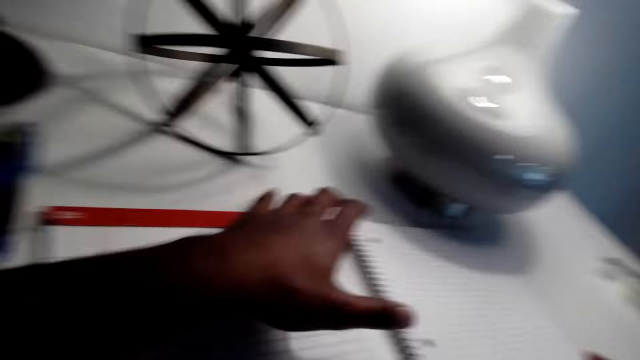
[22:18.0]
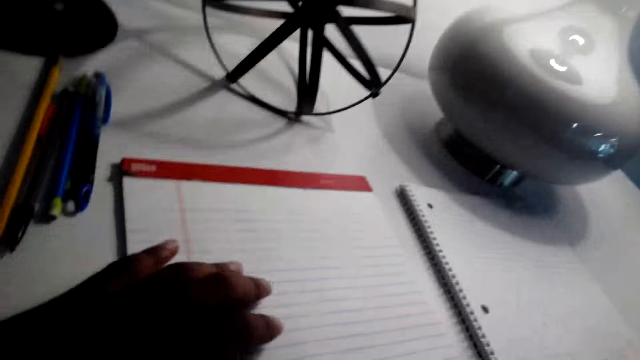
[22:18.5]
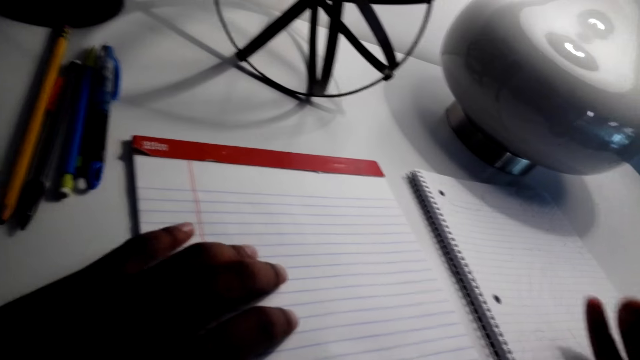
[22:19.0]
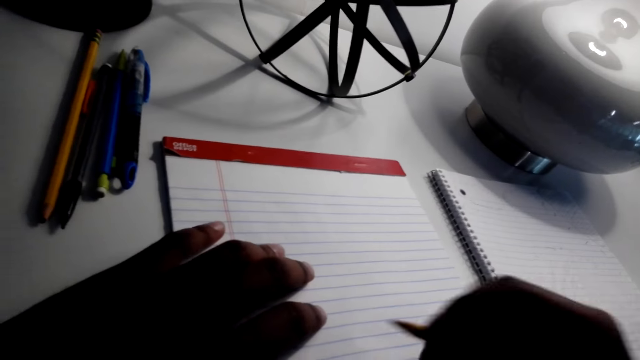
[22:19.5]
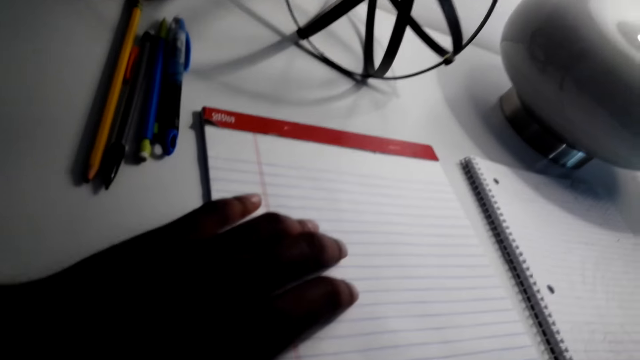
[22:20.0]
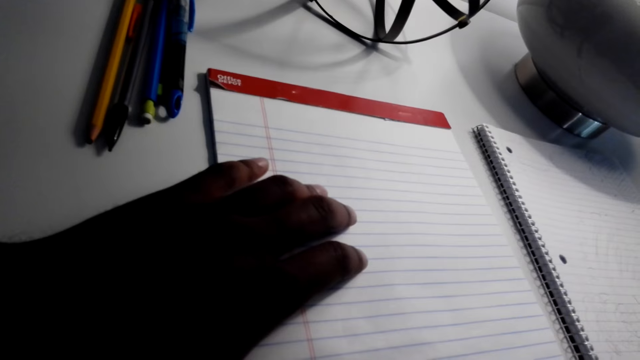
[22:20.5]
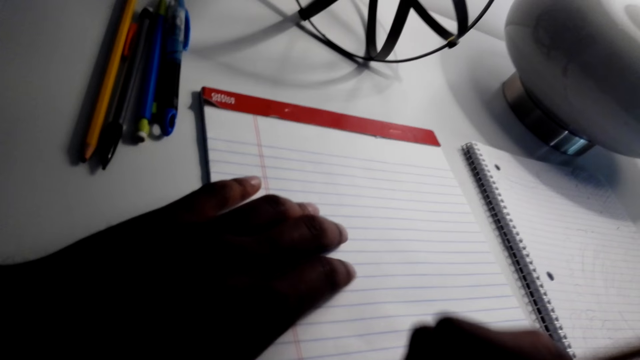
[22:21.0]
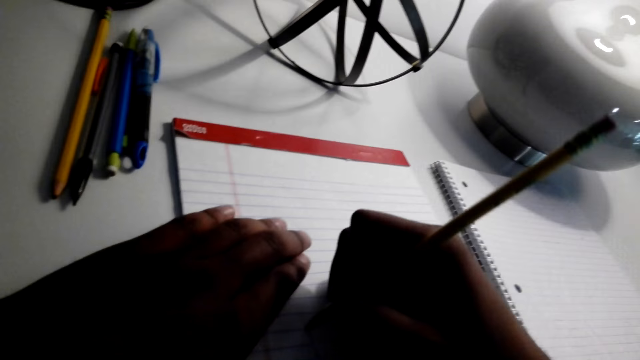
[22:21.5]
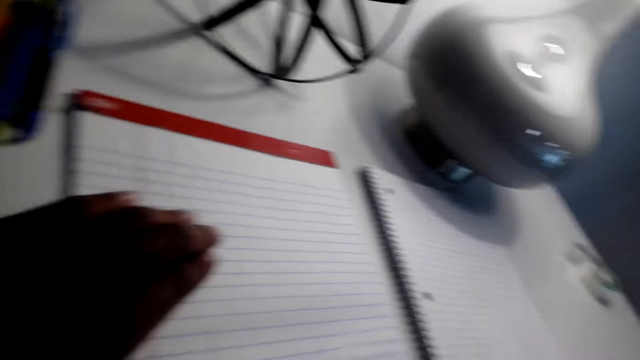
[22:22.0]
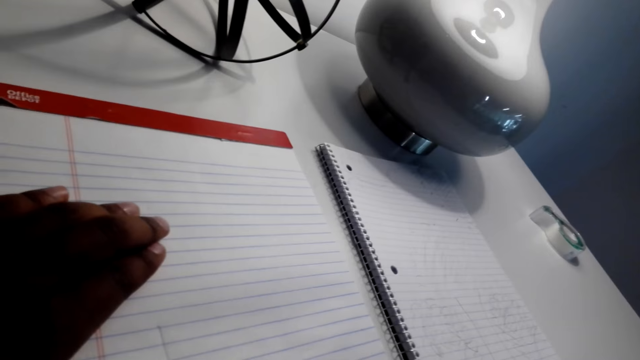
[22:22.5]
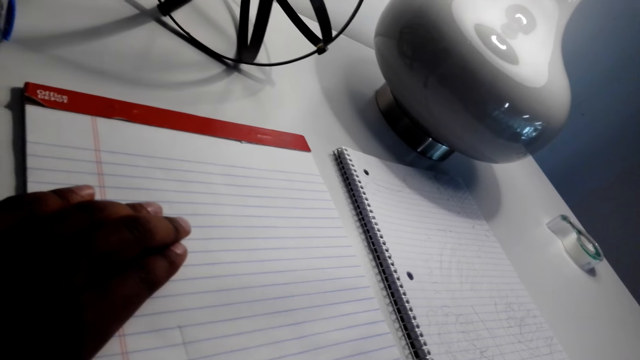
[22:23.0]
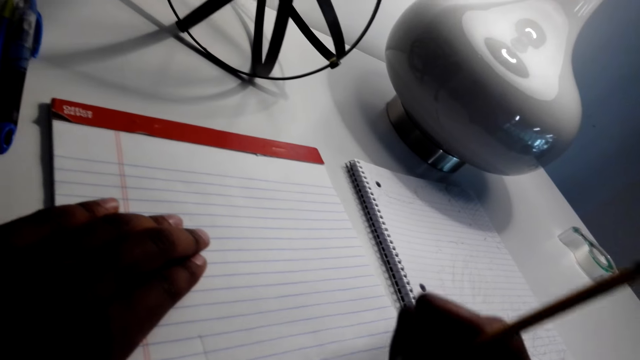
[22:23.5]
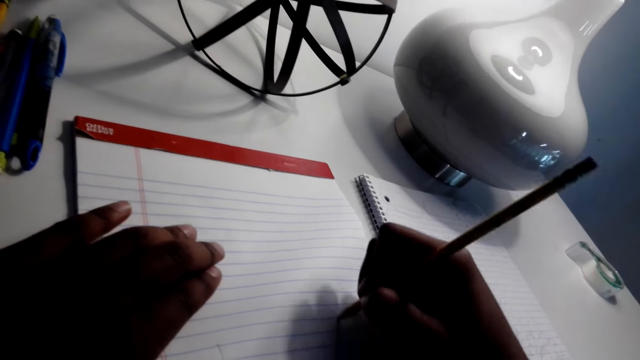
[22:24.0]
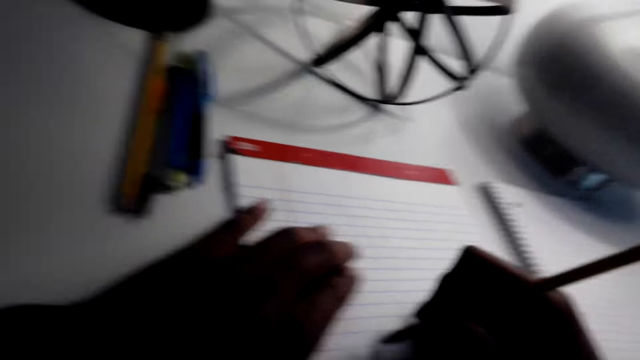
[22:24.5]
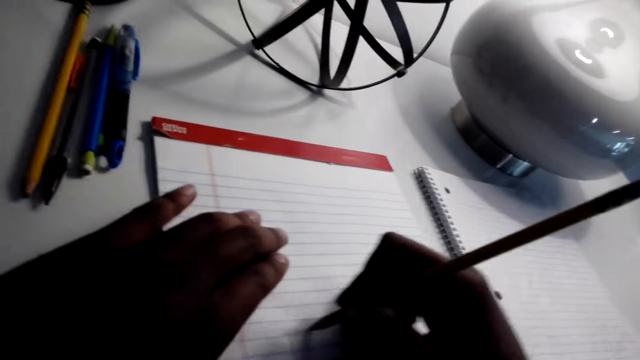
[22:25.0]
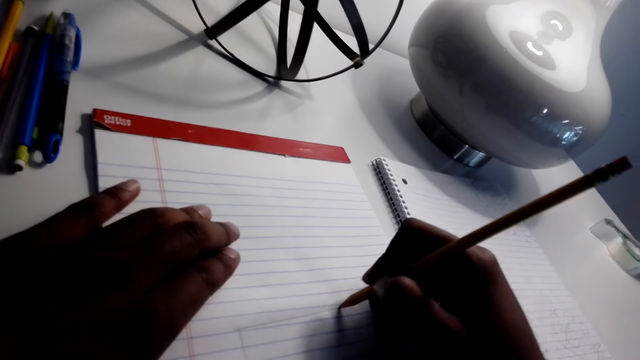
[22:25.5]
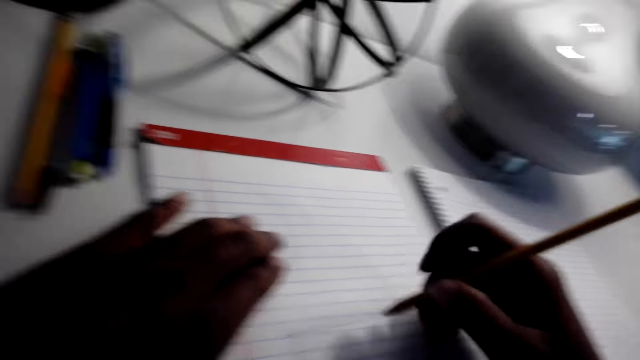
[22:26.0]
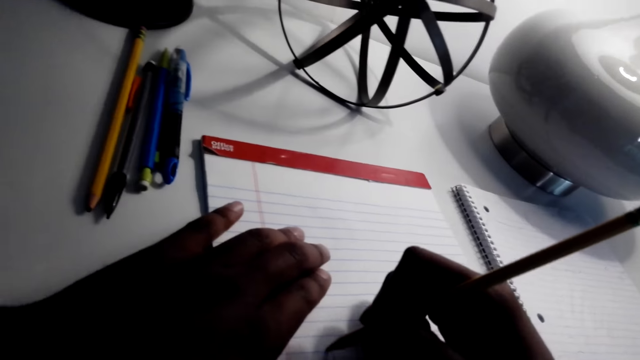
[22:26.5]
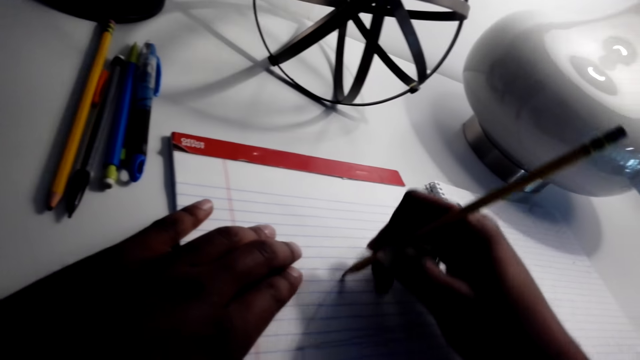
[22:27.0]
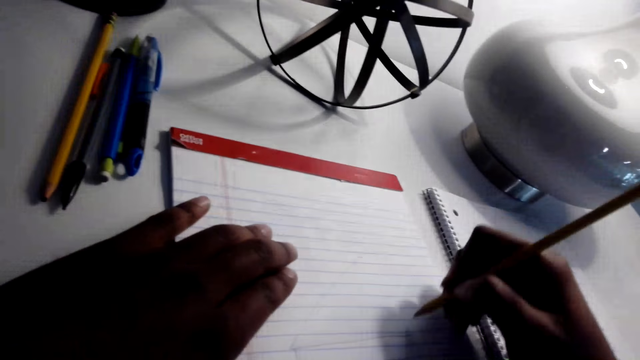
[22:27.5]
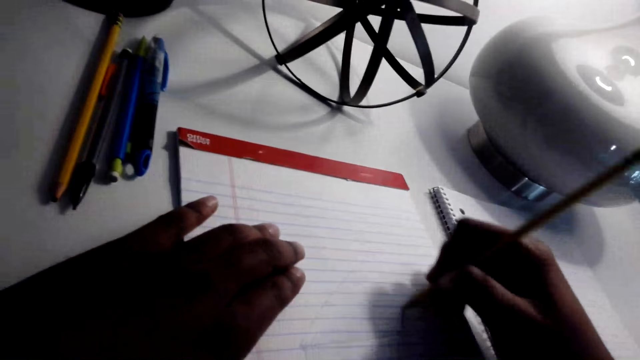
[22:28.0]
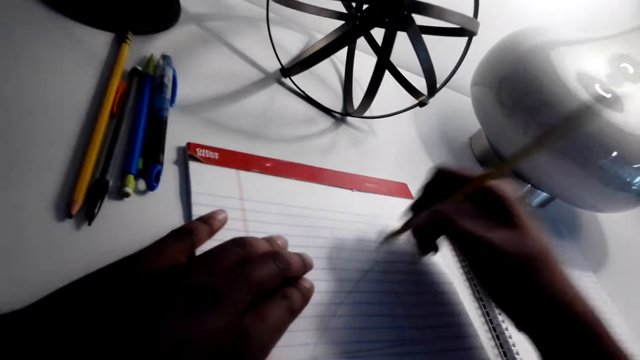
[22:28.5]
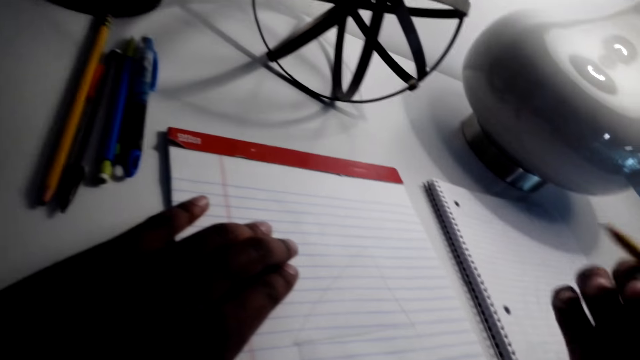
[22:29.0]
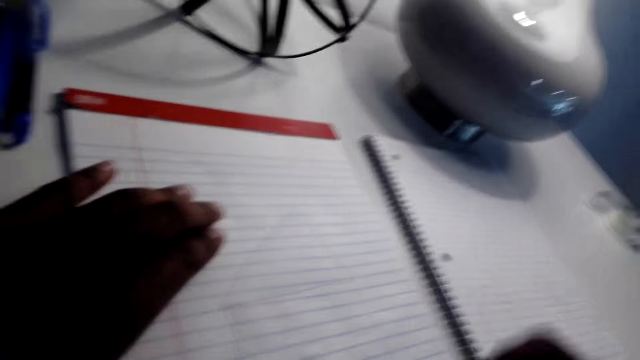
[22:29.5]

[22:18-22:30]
The camera wearer draws on the other book with the pencil.

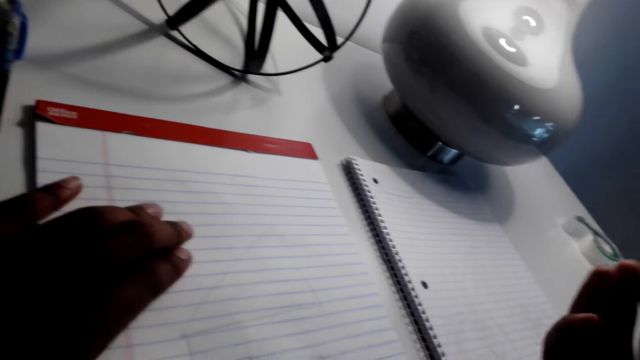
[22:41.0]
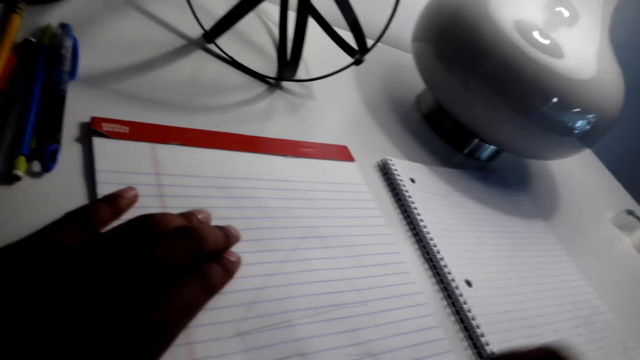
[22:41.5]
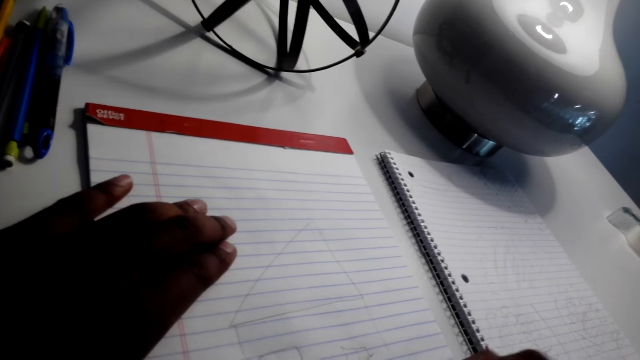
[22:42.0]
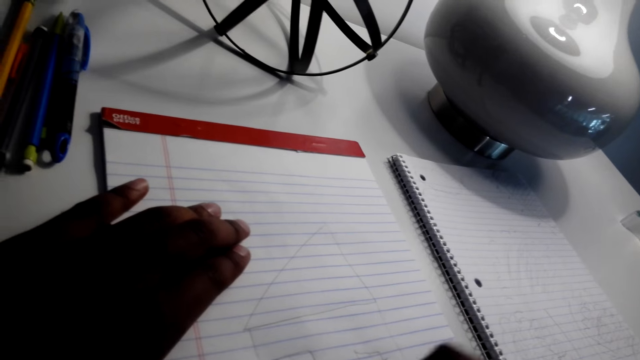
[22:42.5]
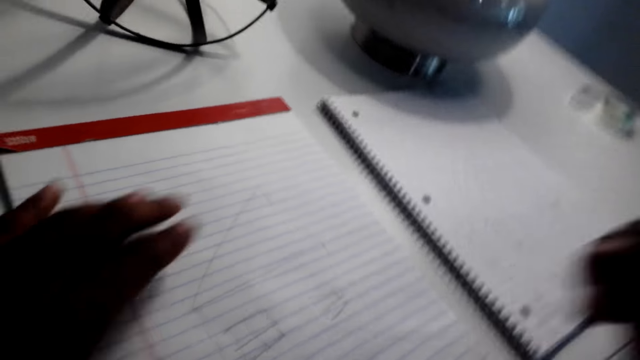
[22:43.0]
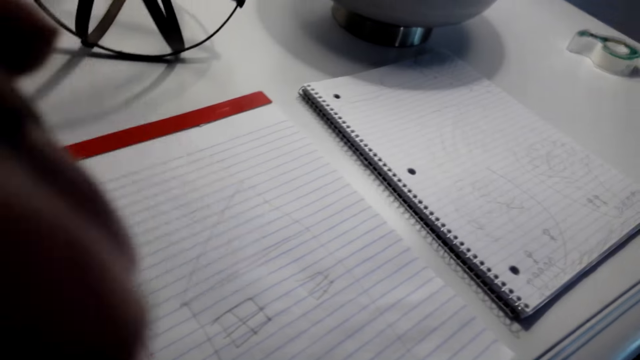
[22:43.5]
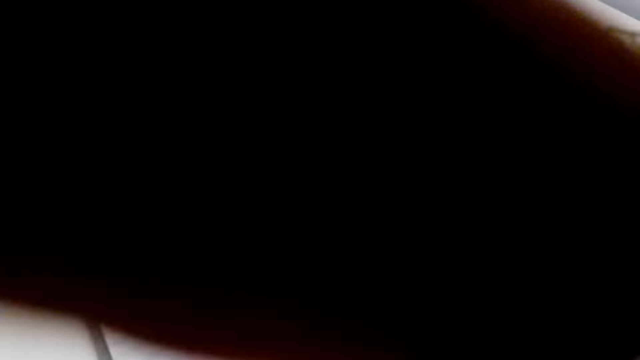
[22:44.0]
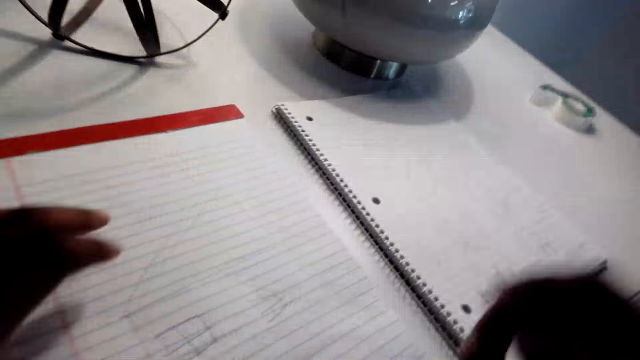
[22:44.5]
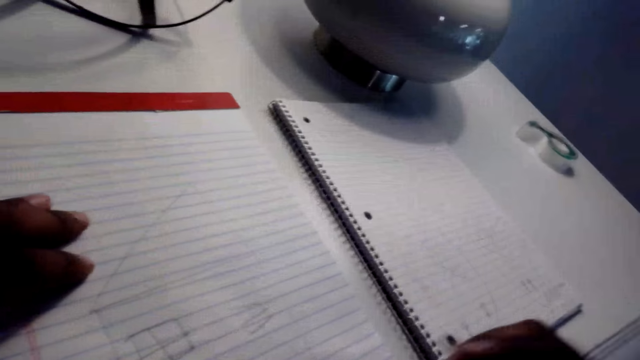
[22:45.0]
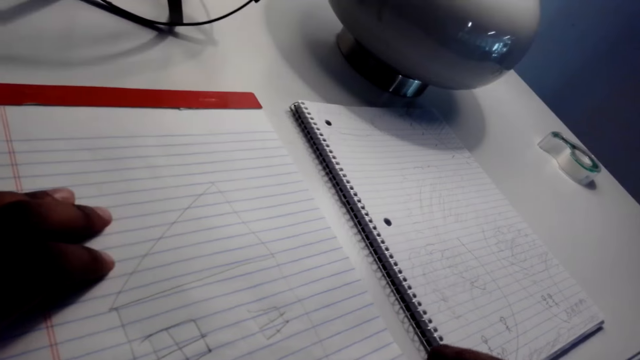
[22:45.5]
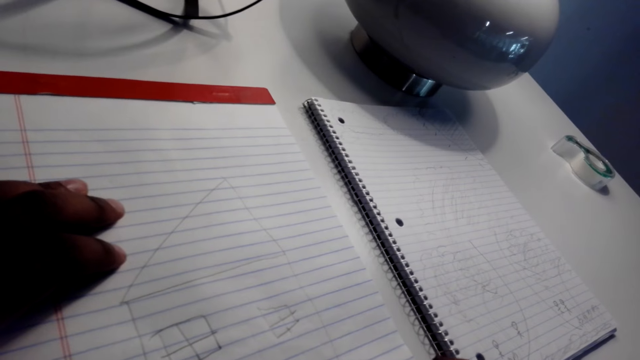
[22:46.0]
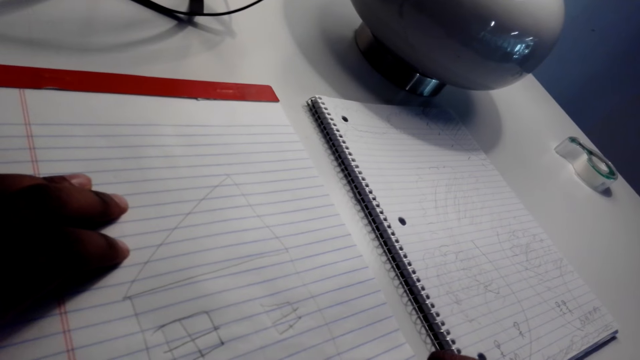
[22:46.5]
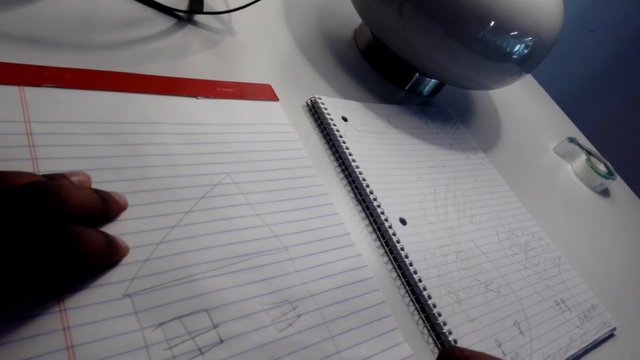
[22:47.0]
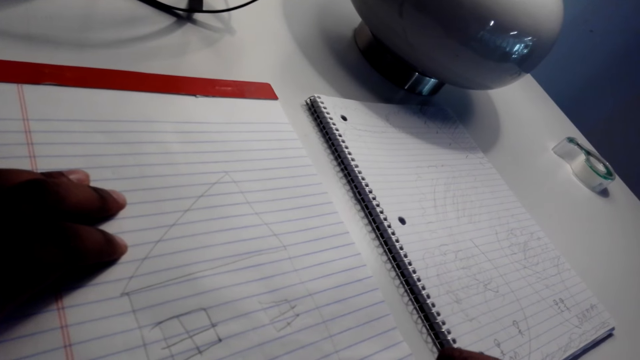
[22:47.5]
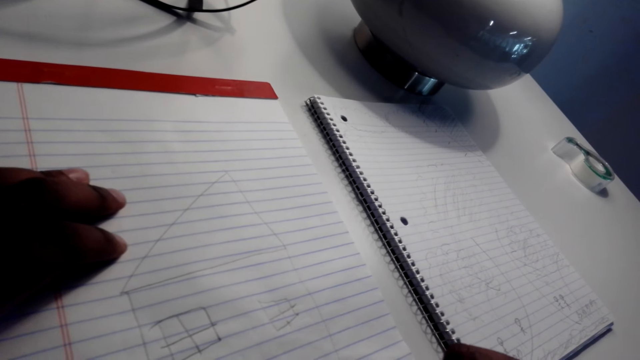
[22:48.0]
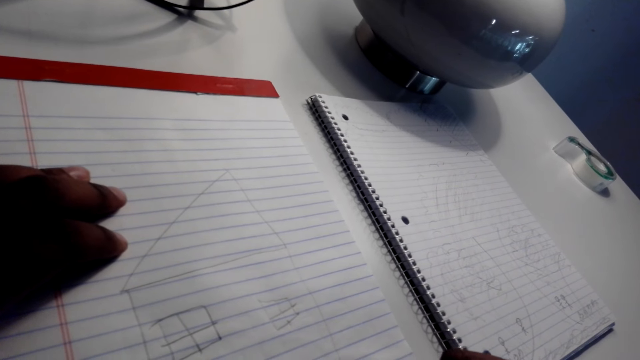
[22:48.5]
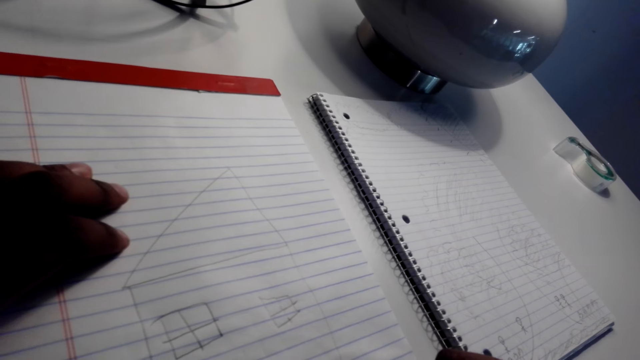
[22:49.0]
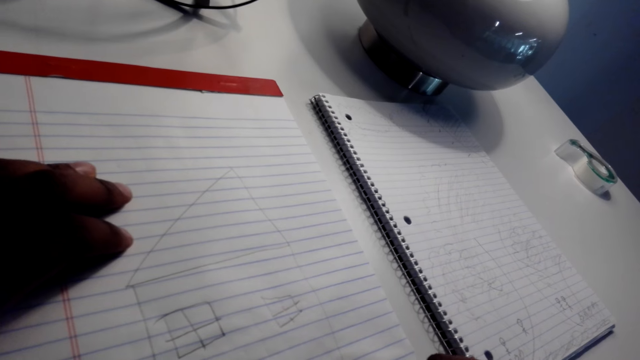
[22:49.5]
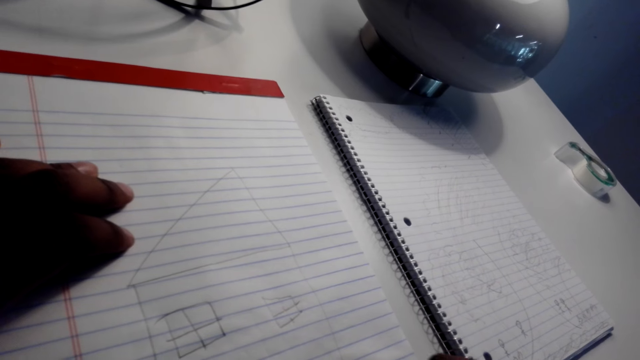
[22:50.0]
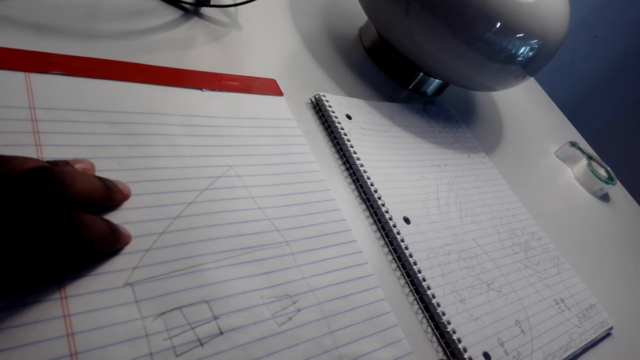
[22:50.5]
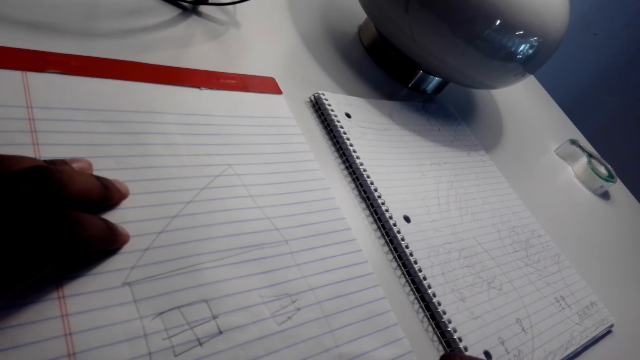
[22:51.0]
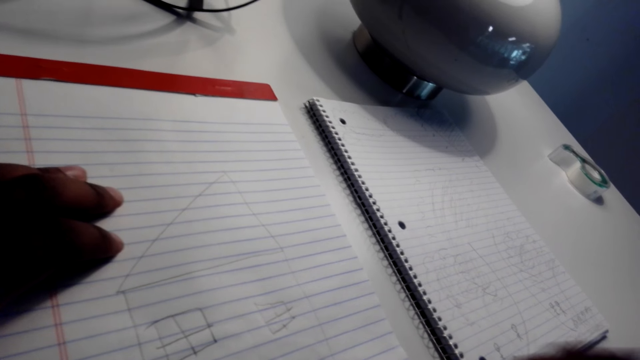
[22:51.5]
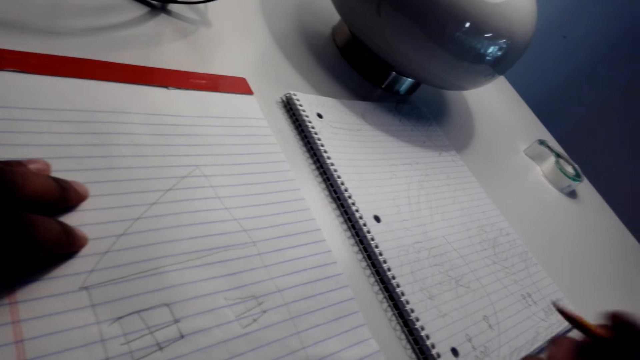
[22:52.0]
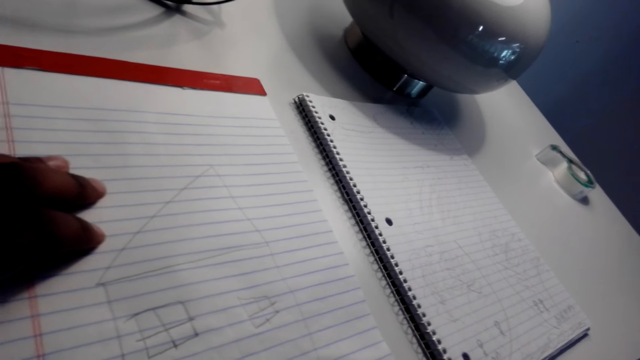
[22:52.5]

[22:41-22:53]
The camera wearer moves the hand. He adjusts the camera with his left hand. He draws on a book with a pencil.
